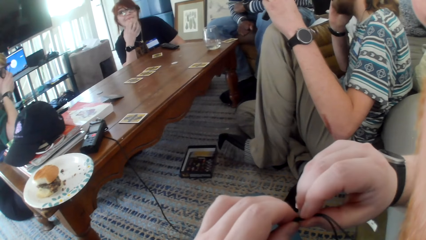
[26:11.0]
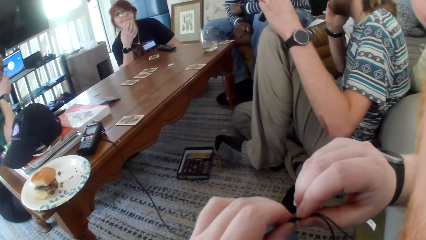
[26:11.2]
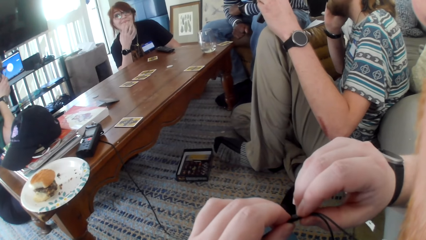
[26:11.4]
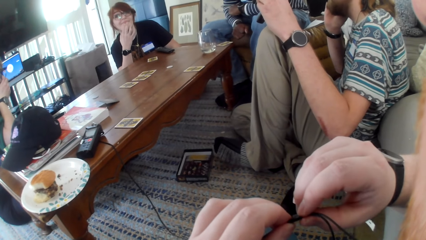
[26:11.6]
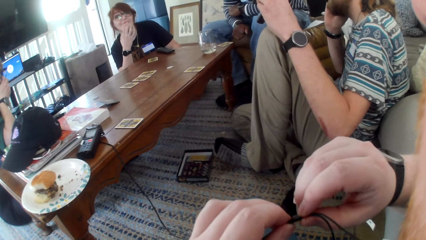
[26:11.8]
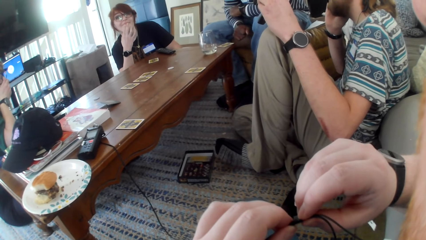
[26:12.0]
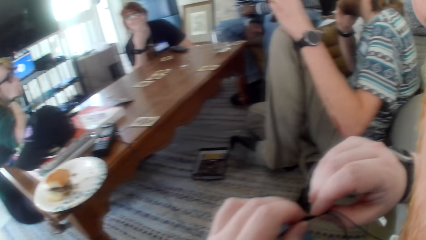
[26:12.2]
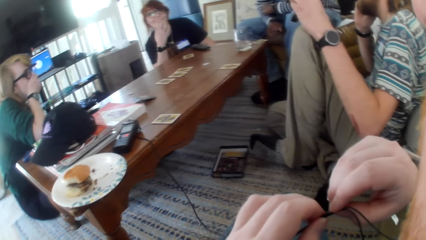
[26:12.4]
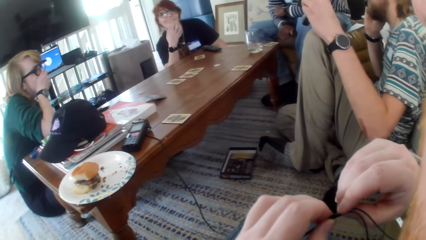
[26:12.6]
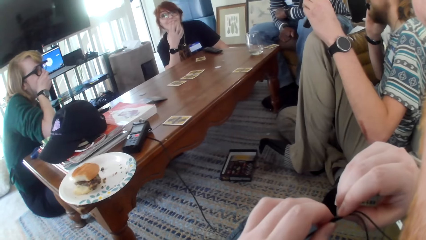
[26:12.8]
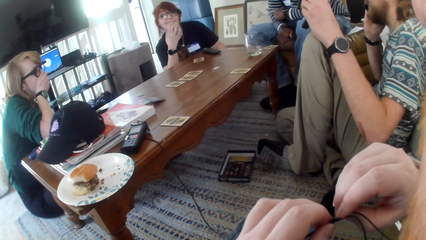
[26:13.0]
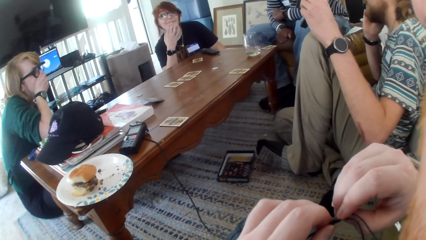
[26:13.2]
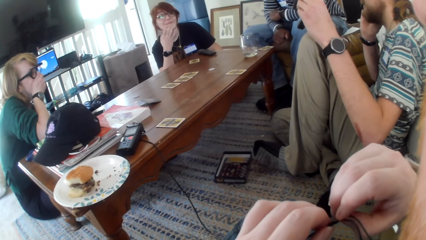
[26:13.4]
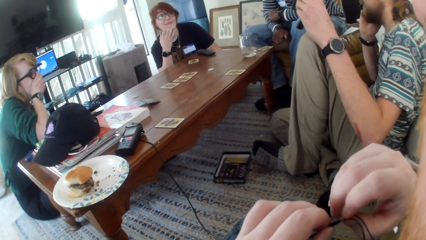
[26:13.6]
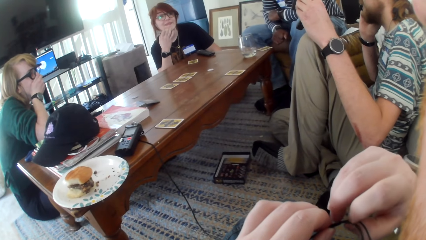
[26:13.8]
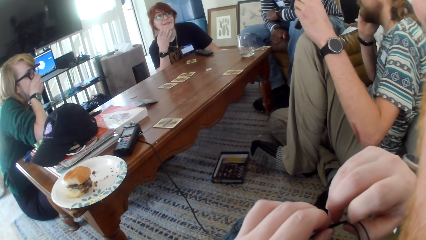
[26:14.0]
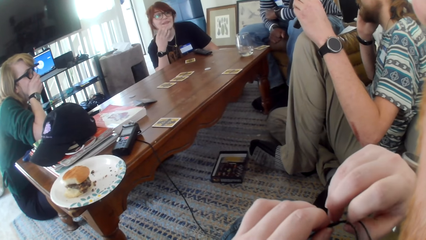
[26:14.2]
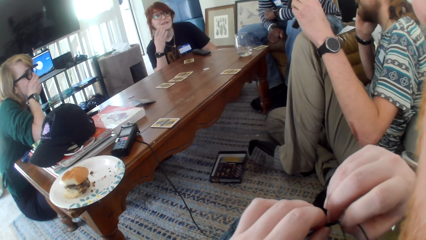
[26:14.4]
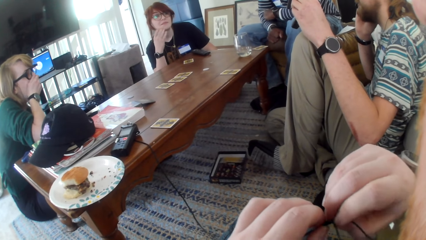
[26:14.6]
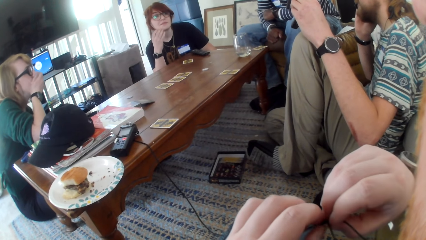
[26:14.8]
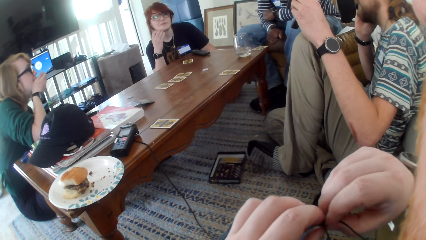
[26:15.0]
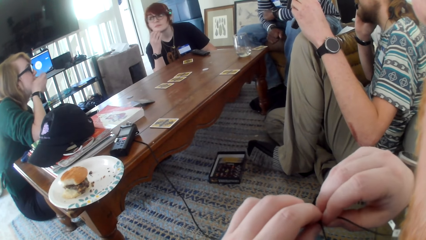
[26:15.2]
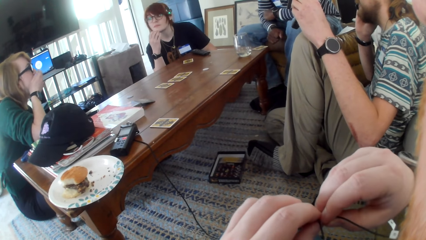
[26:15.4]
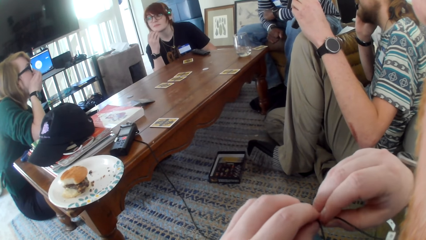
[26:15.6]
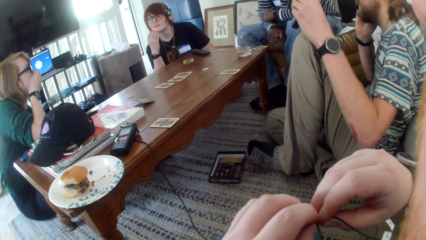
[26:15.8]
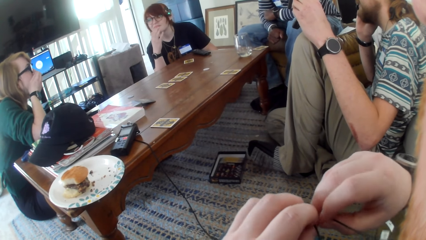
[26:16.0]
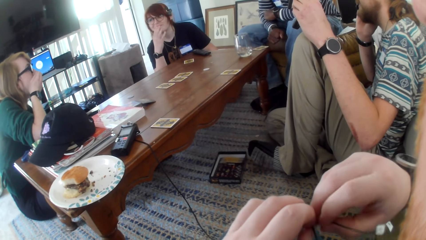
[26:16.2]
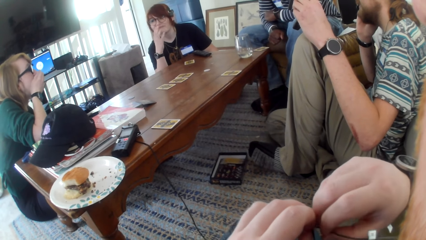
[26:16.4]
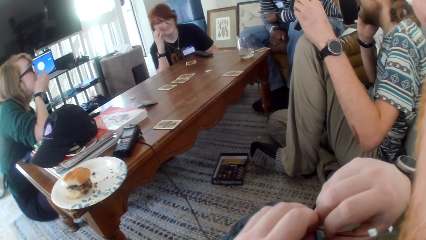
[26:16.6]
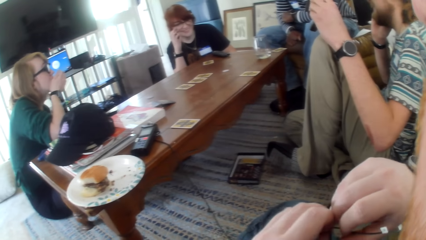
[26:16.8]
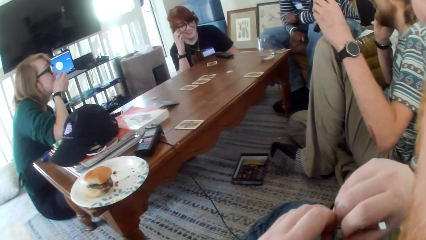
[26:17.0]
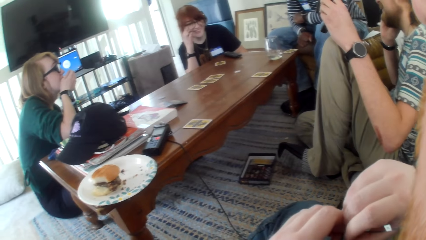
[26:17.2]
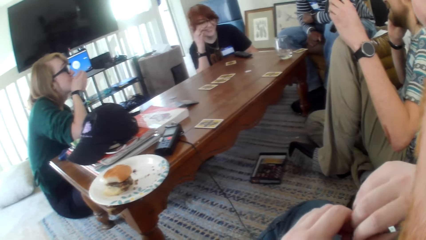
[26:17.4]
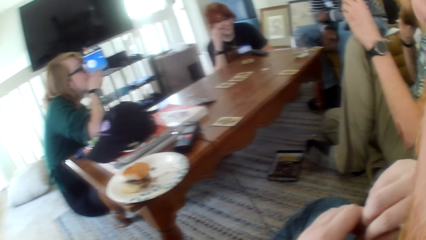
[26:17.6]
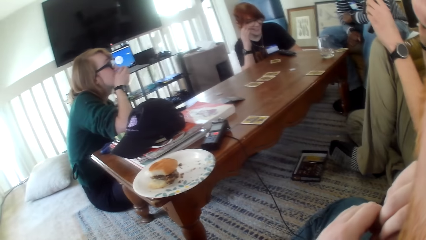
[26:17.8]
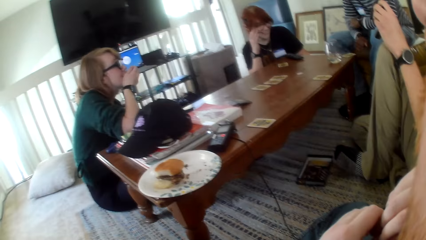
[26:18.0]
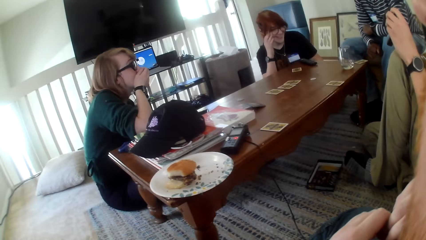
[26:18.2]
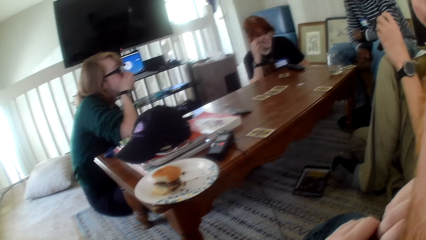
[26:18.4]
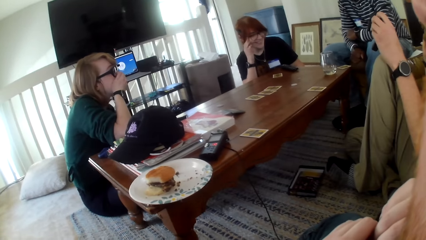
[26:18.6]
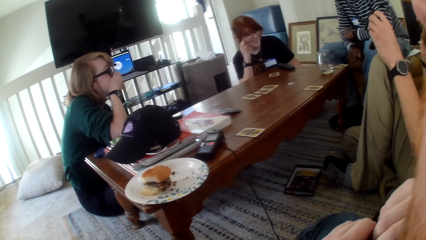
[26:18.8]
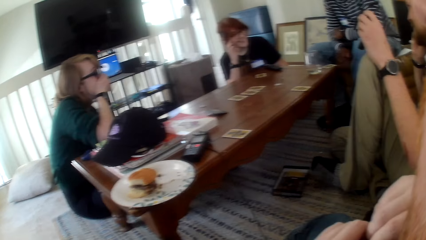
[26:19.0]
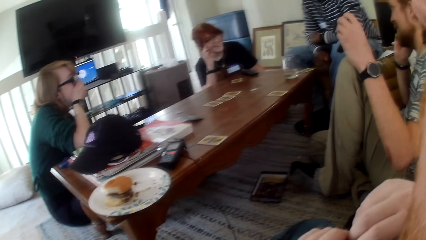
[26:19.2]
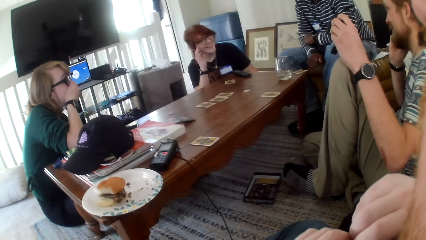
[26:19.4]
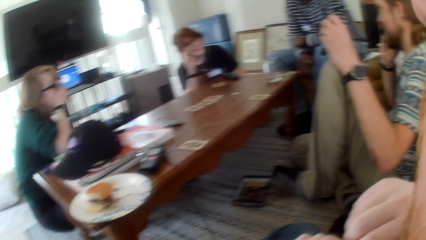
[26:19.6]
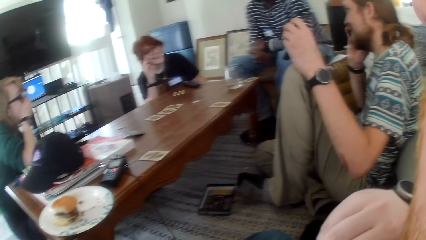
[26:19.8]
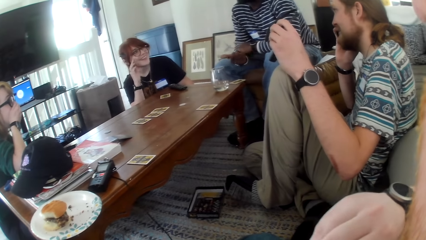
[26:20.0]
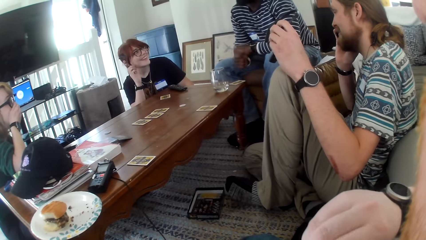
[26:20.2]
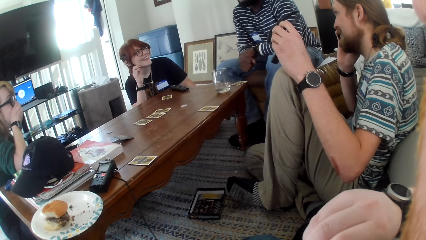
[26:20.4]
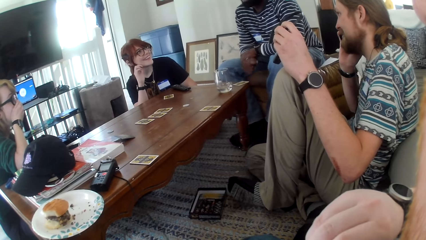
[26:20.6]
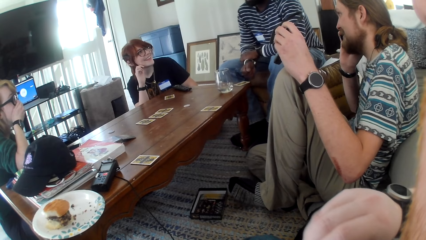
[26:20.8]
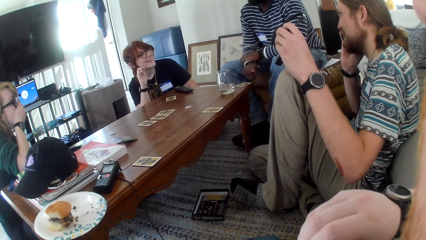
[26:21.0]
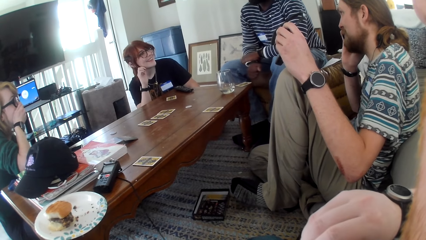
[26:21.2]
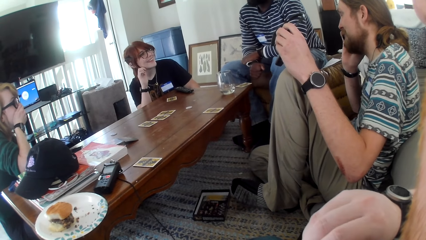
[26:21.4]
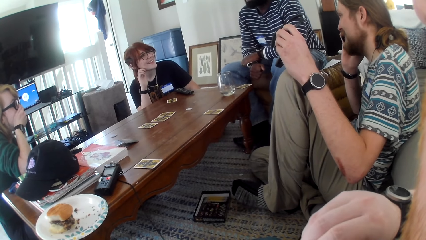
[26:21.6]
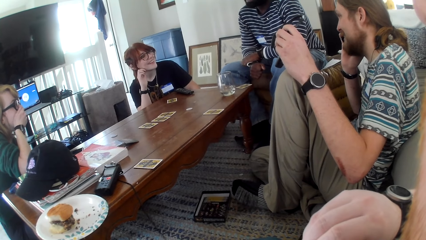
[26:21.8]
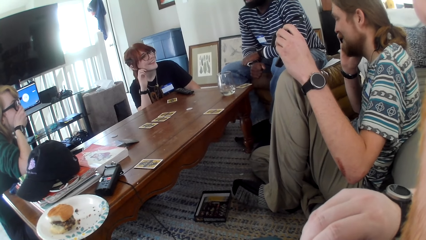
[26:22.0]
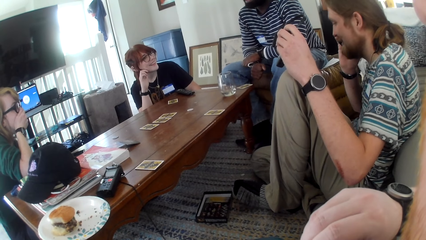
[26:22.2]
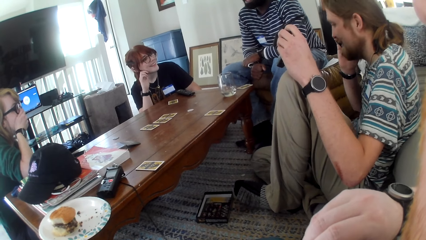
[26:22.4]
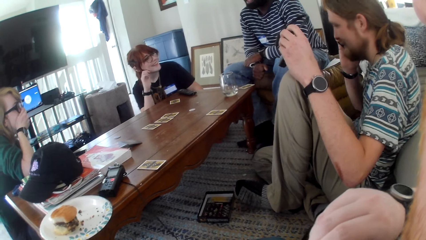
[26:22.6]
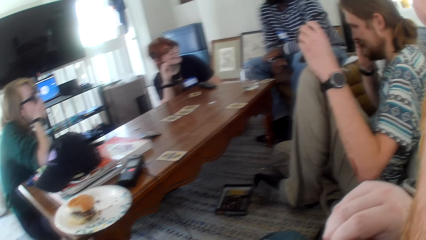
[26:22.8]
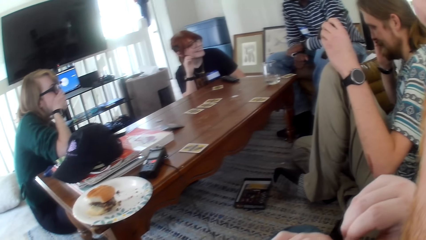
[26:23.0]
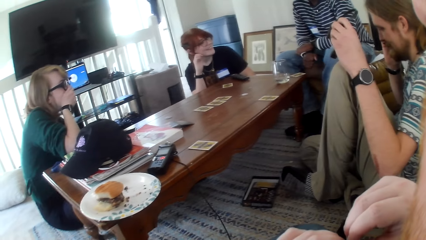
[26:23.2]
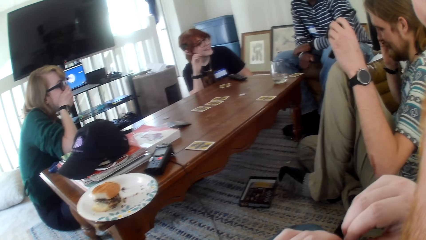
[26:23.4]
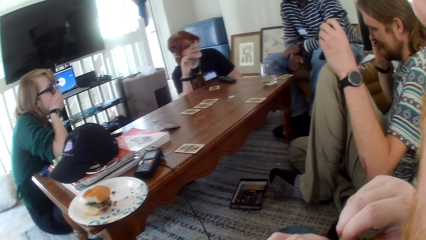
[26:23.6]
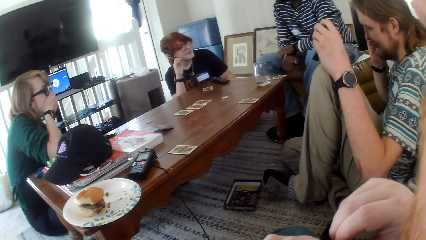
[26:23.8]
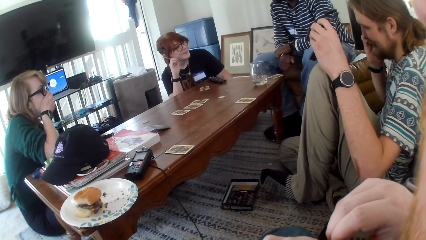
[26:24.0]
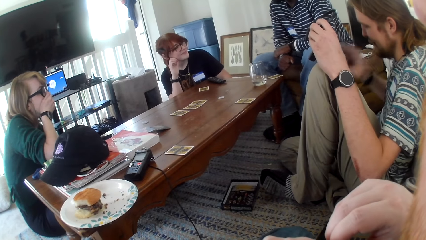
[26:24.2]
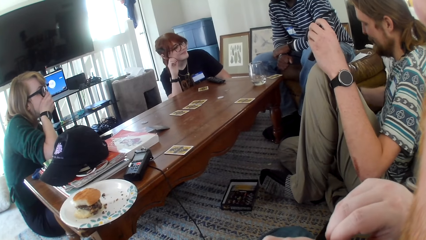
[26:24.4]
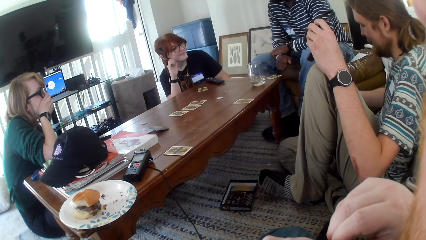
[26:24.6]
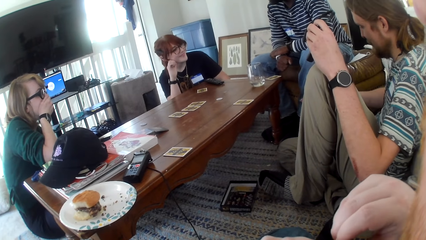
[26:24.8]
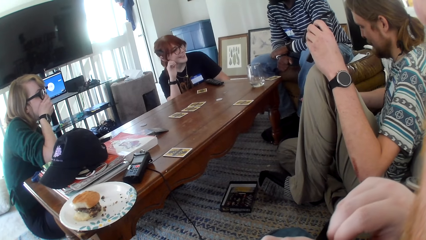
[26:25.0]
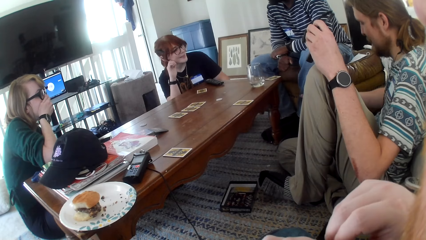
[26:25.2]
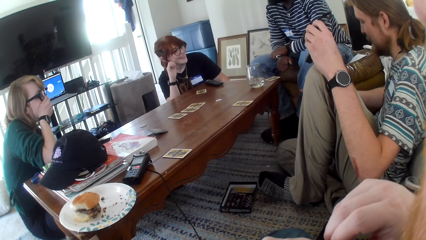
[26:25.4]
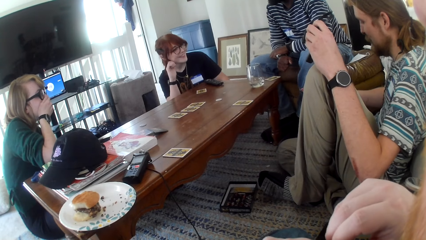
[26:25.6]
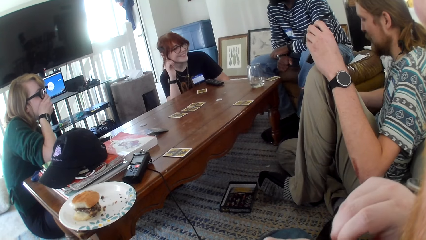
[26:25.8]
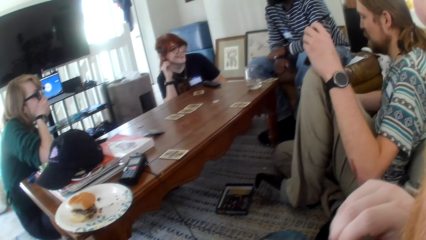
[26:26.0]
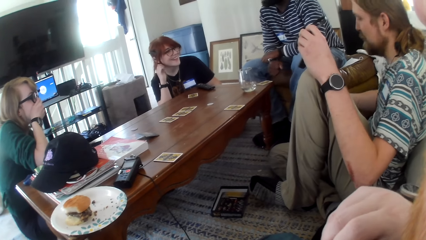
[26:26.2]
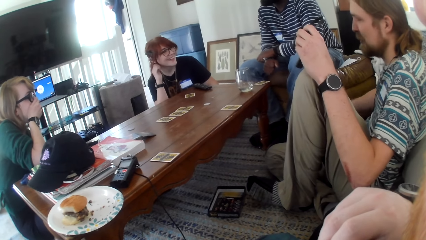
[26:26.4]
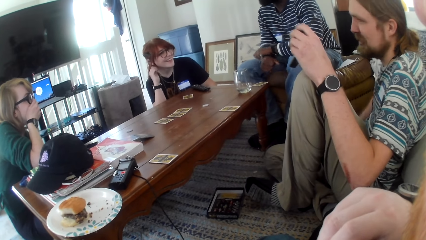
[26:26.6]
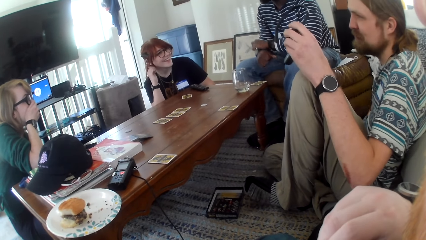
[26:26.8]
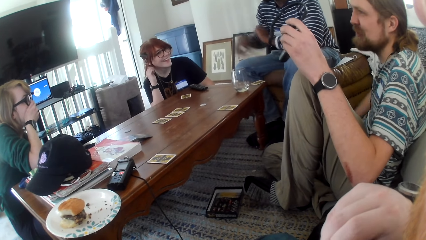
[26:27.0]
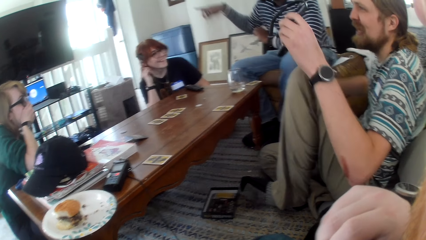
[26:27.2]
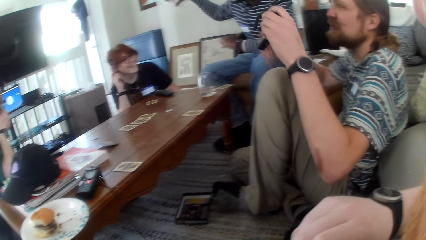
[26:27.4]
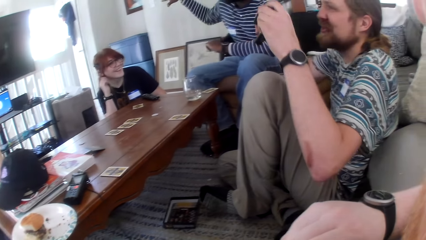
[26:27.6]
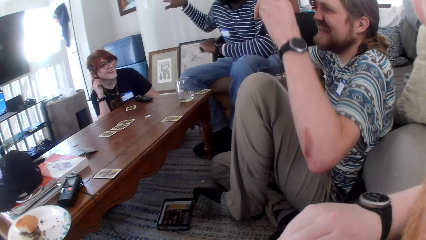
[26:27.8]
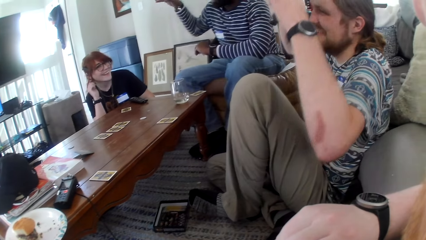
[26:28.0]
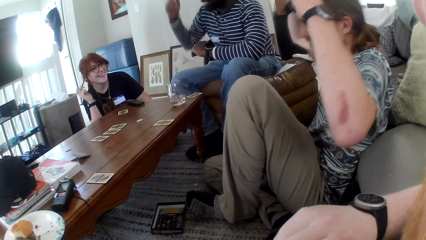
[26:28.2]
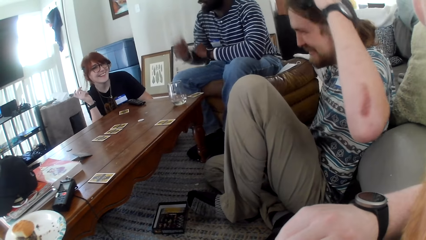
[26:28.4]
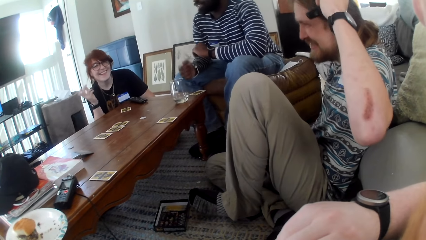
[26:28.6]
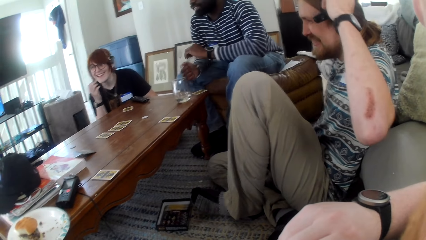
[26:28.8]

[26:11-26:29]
The camera wearer moves a hand around the cable of a machine. A woman talks. Another woman moves a hand. A man moves a hand. Another man talks and moves the phone. The camera wearer moves a hand. The other man talks. The first man moves a hand.
